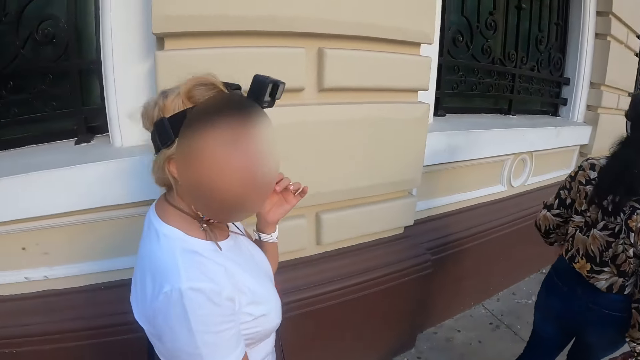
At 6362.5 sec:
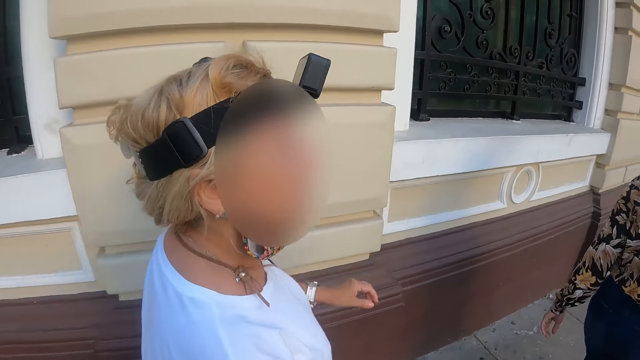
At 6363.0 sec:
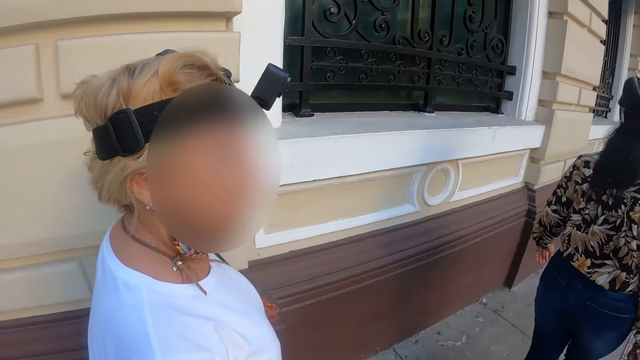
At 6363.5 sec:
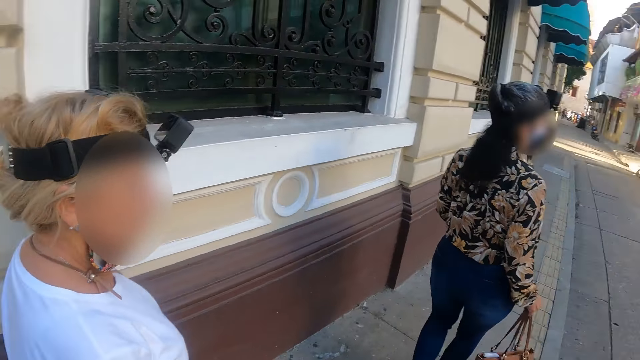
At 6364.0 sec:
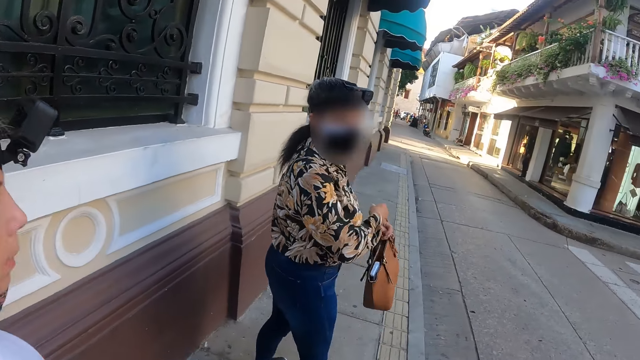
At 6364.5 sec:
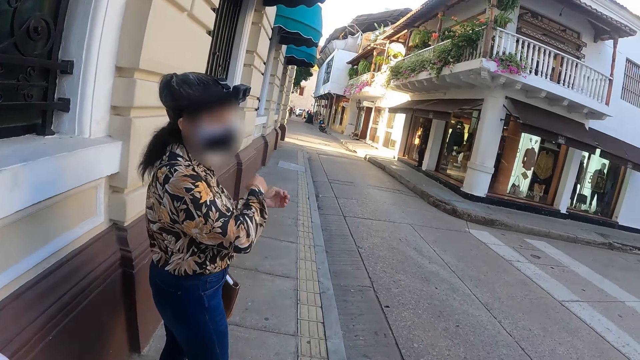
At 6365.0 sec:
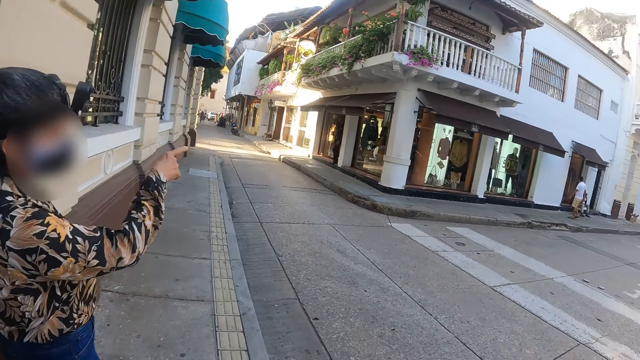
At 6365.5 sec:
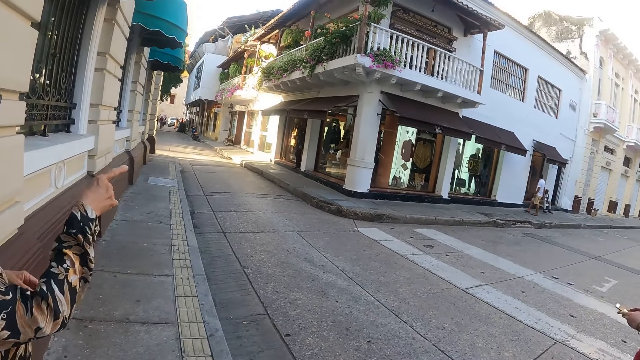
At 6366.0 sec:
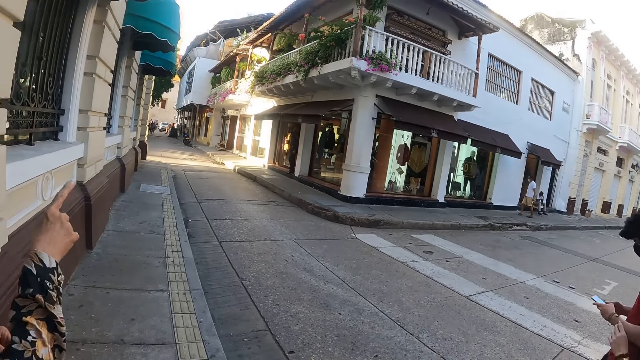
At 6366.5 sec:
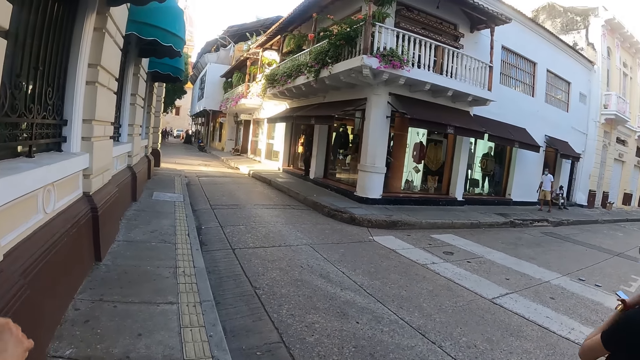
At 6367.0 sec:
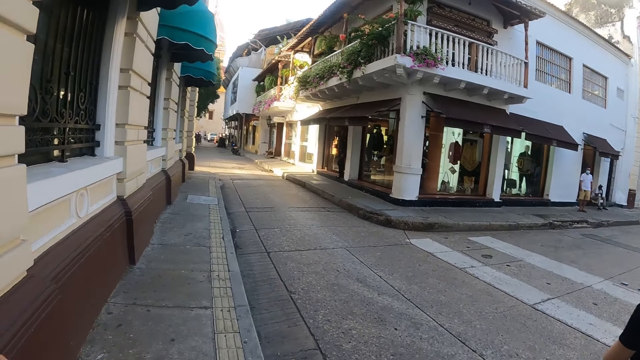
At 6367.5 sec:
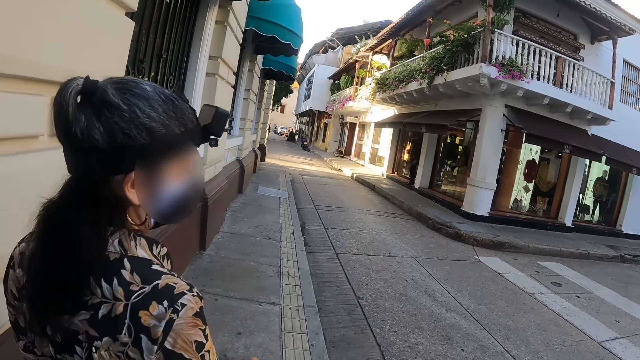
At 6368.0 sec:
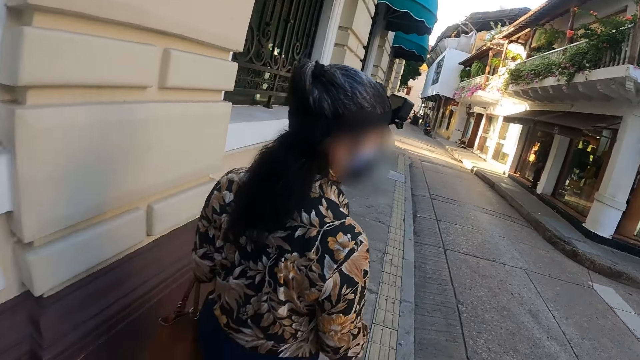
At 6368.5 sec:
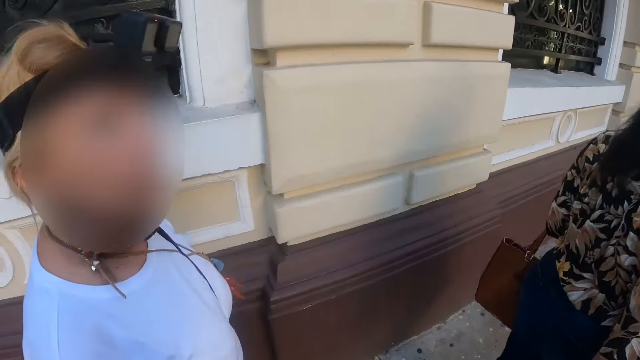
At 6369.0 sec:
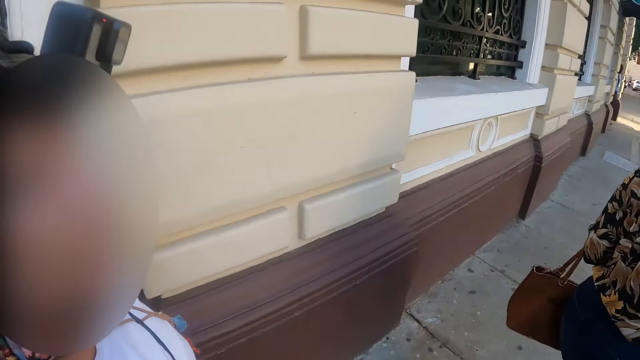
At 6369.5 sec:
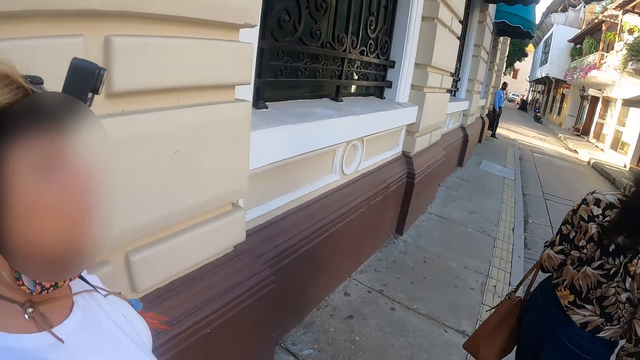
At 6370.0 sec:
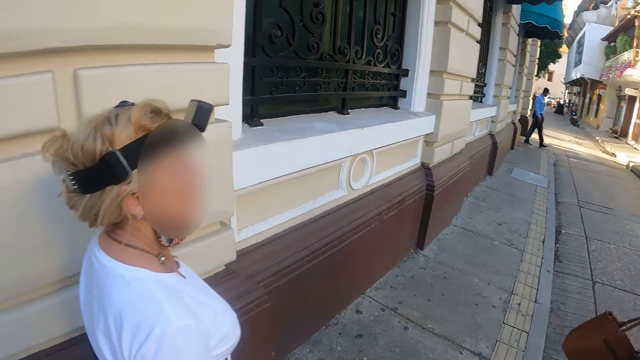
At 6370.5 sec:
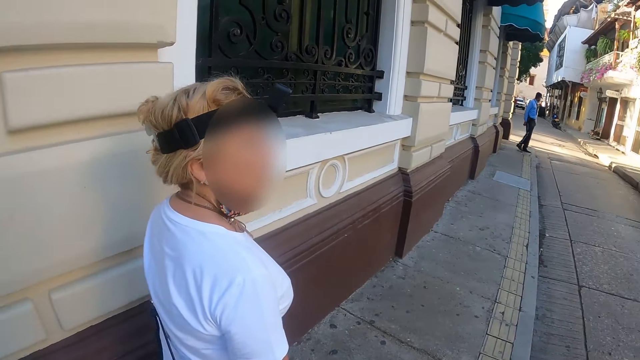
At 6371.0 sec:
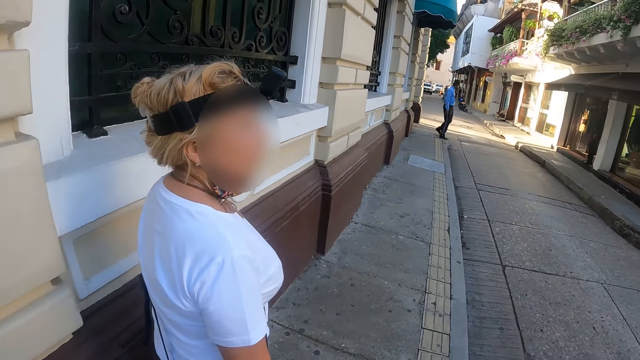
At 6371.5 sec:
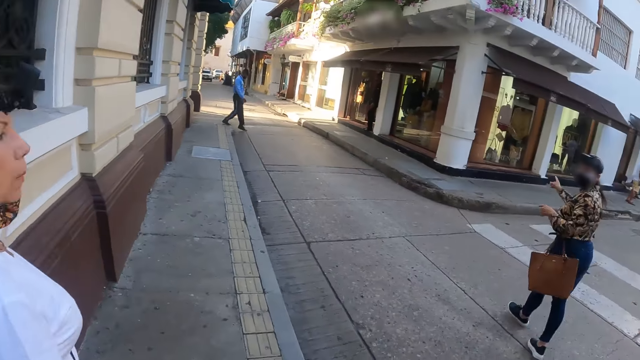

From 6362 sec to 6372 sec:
A woman points across the road. Another woman walks on the pavement. The camera wearer looks at the other woman.

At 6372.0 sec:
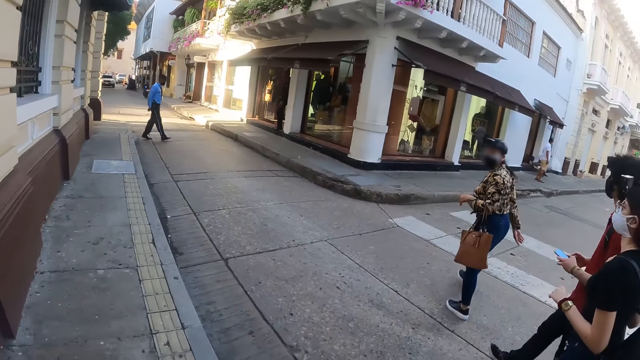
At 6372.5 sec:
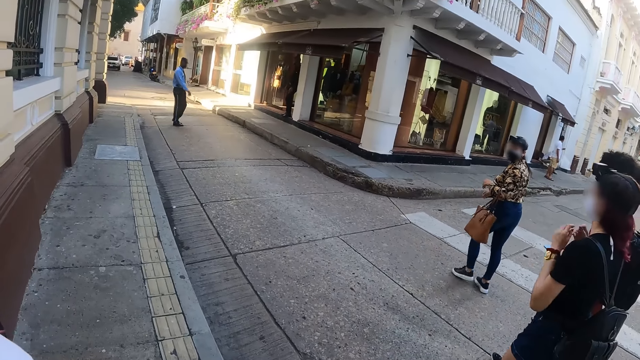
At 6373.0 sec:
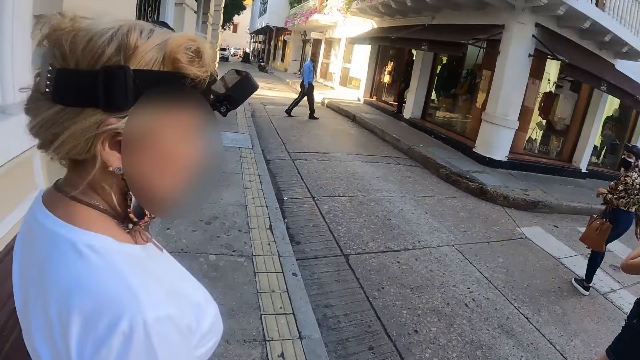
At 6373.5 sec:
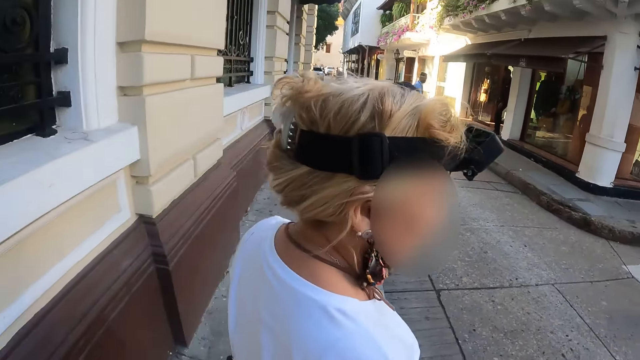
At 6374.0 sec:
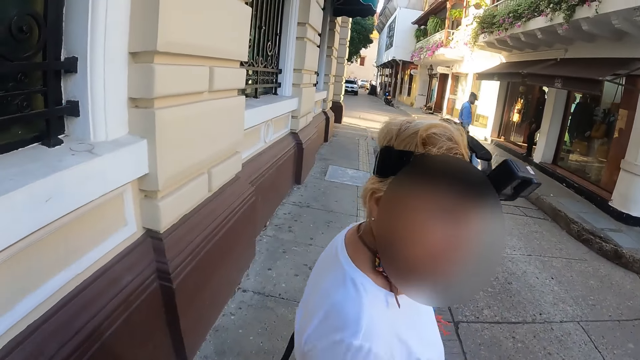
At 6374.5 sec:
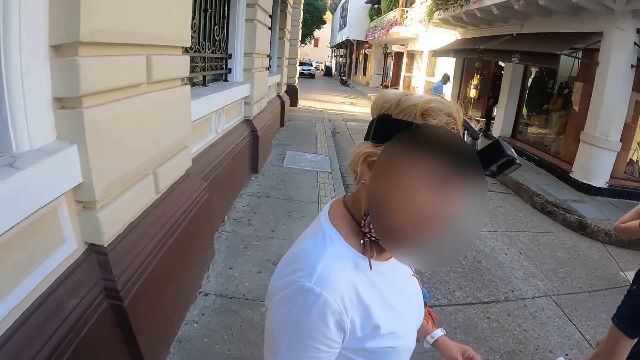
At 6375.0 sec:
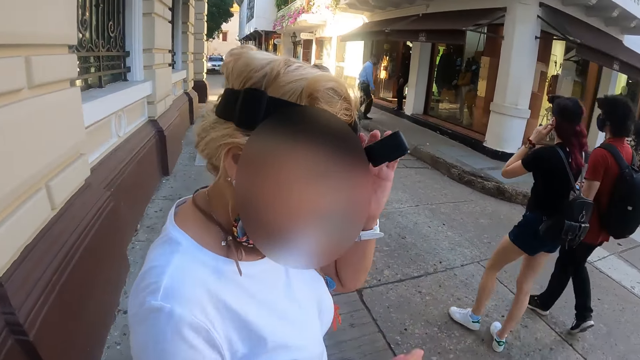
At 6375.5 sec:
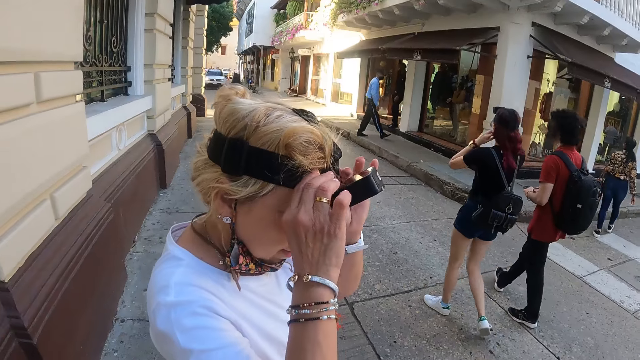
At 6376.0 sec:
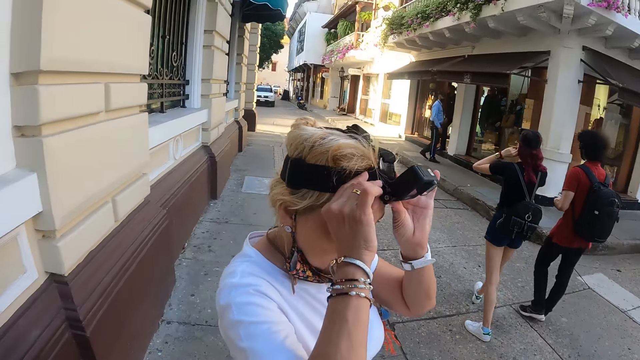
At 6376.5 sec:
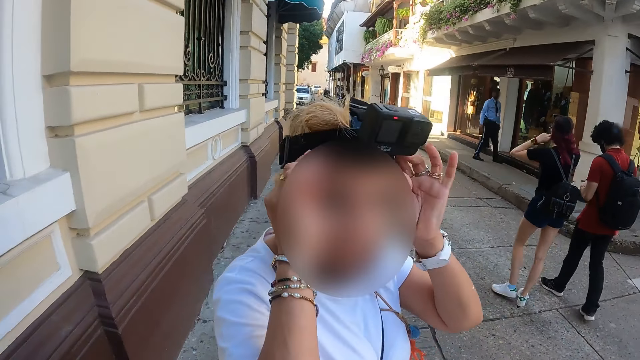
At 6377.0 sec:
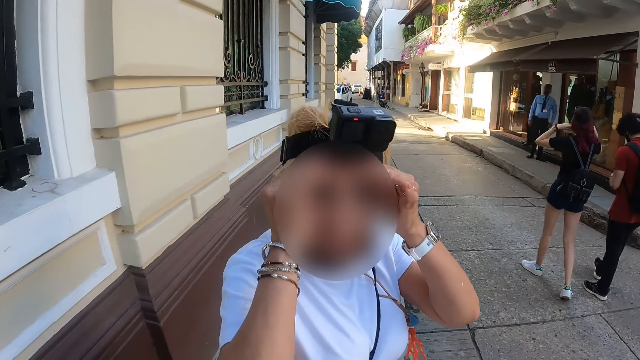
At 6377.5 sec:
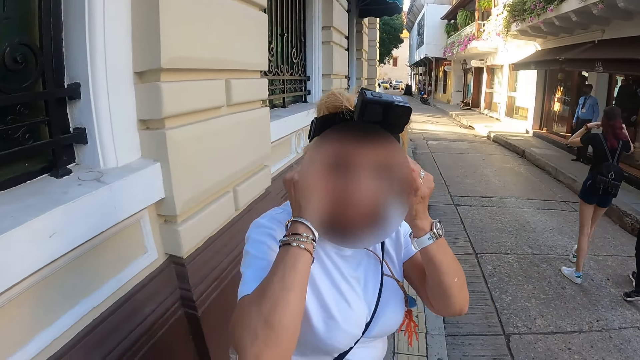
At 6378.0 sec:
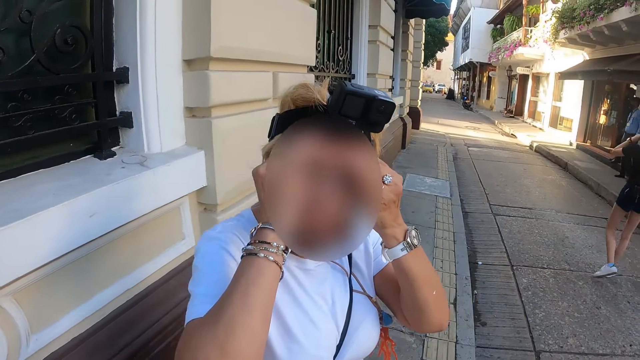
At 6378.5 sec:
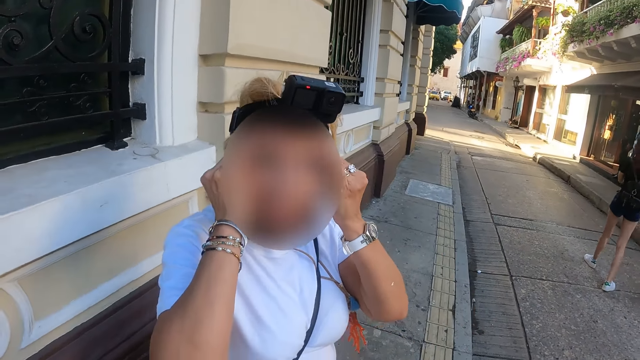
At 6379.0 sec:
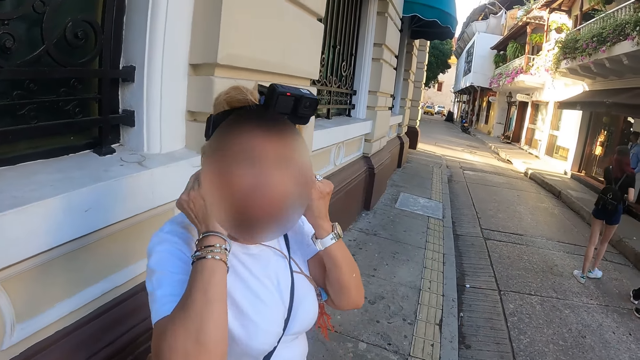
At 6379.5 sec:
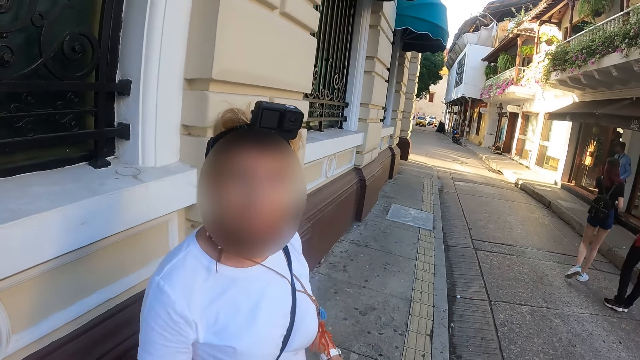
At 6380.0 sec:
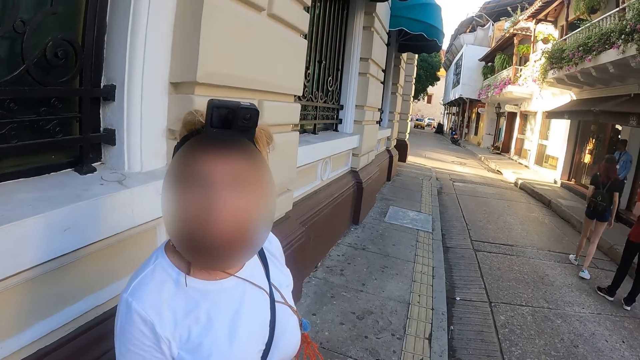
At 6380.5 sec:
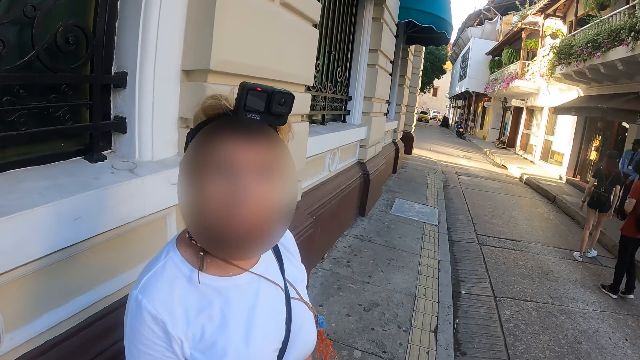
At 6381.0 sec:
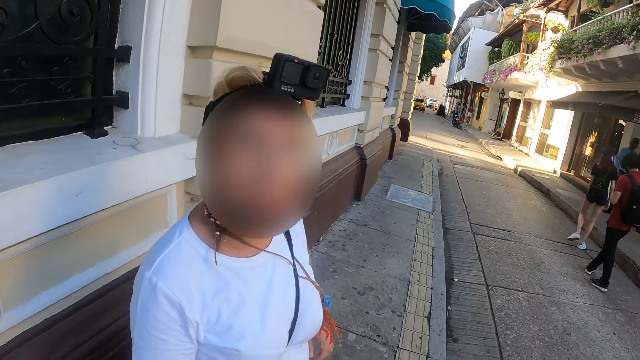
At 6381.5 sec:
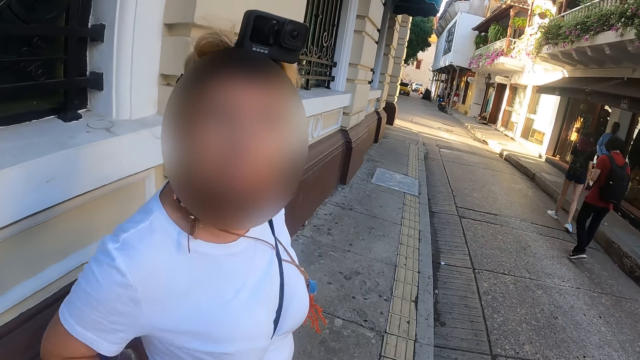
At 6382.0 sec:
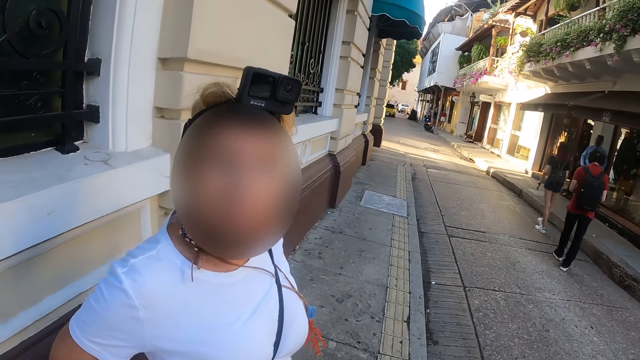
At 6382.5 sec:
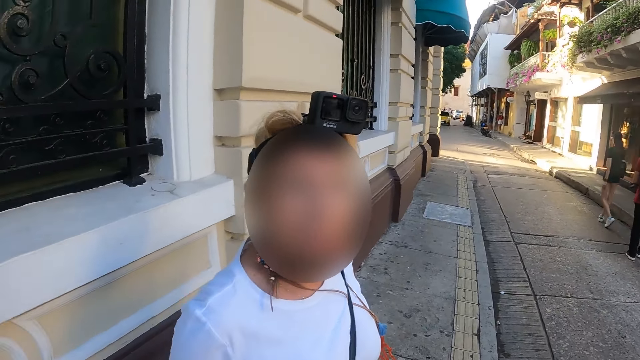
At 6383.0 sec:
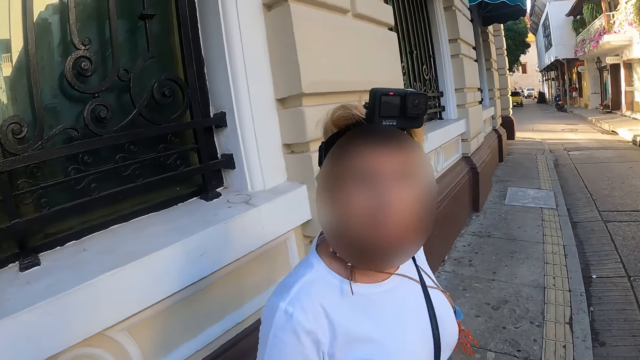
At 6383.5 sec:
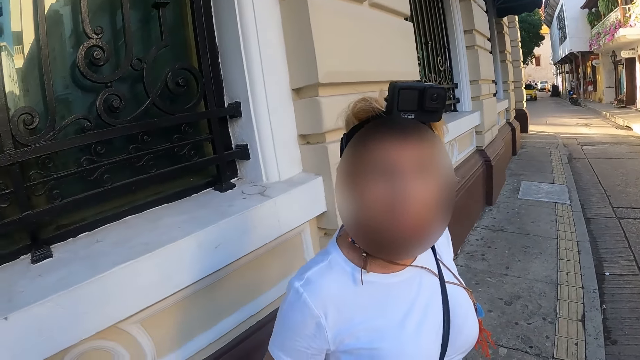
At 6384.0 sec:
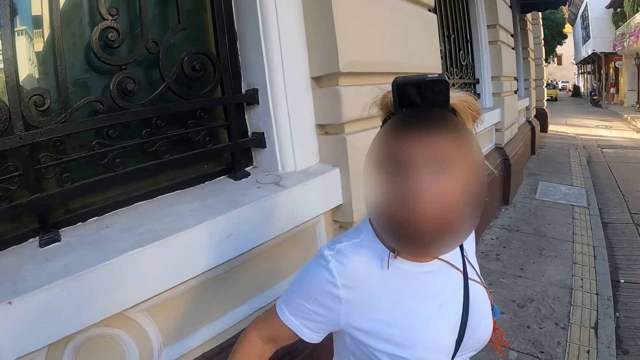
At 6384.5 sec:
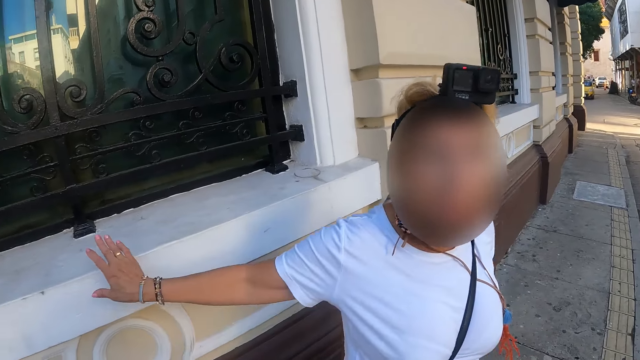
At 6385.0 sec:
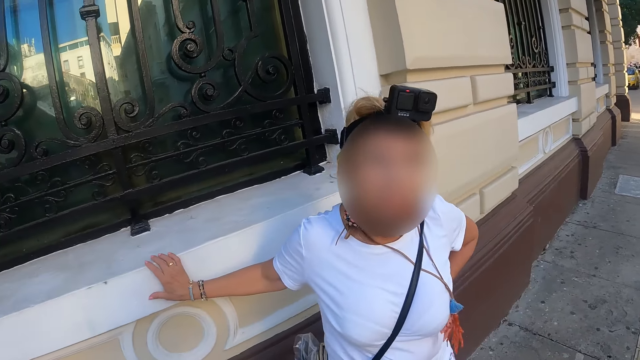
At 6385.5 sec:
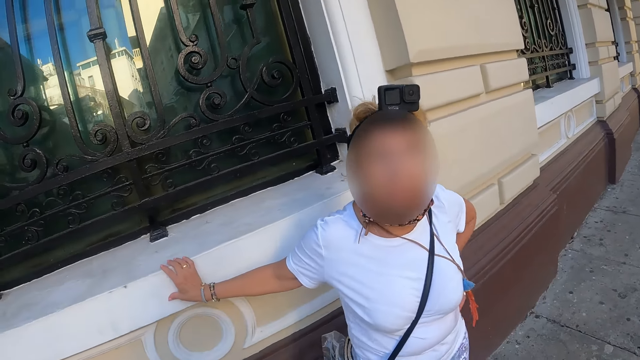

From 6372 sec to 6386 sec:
The camera wearer looks at a woman. They look at another woman. The other woman looks at the camera wearer. The other woman adjusts the camera. The camera wearer looks at the other woman. They stare at the other woman. The other woman speaks to the camera wearer.
